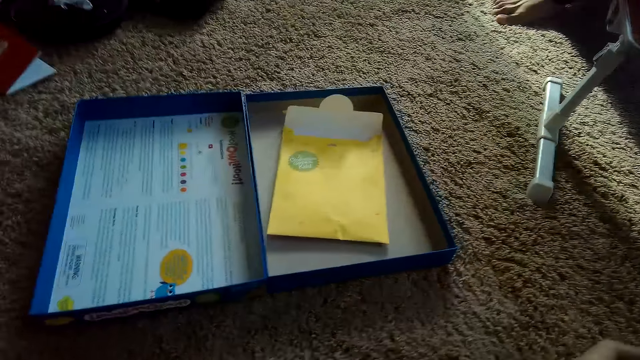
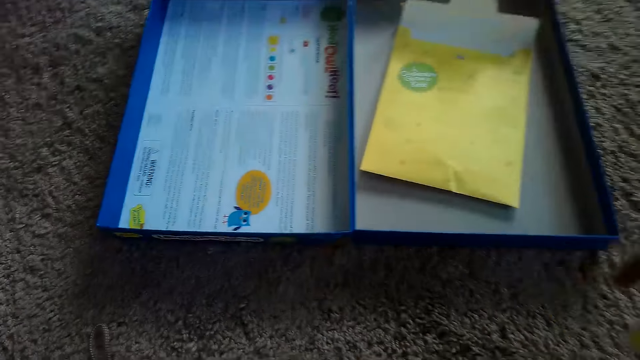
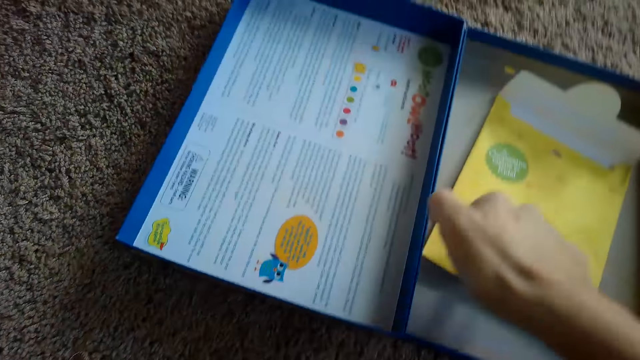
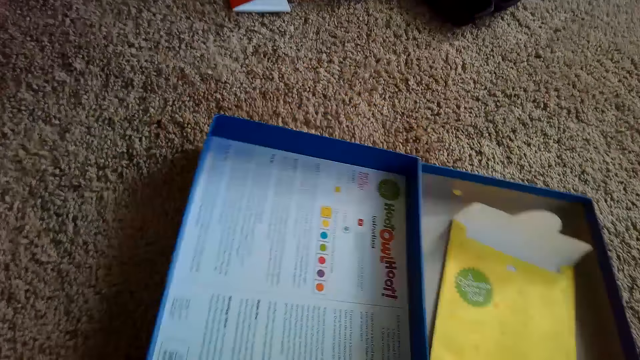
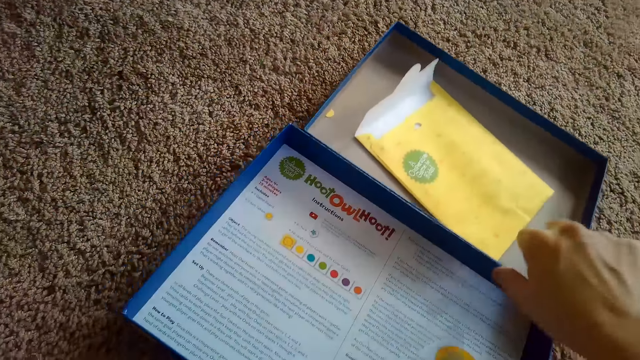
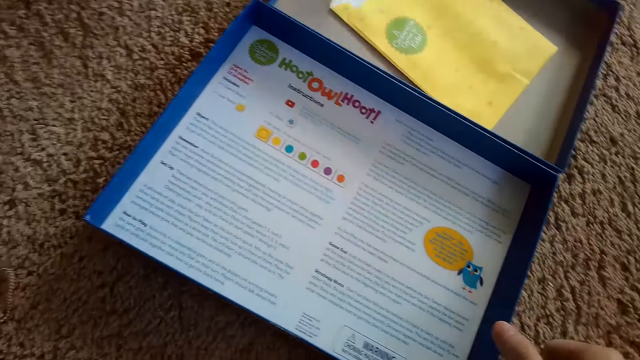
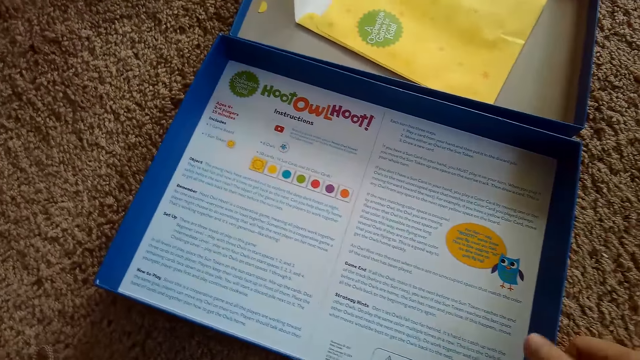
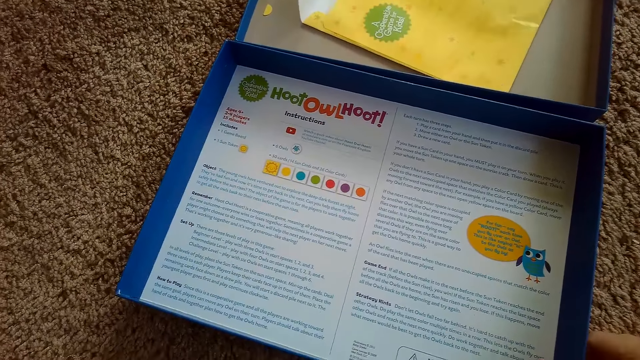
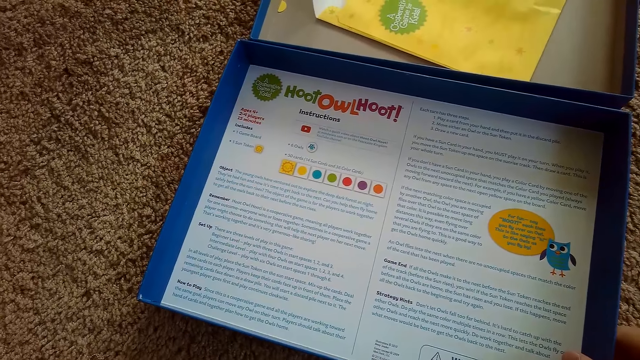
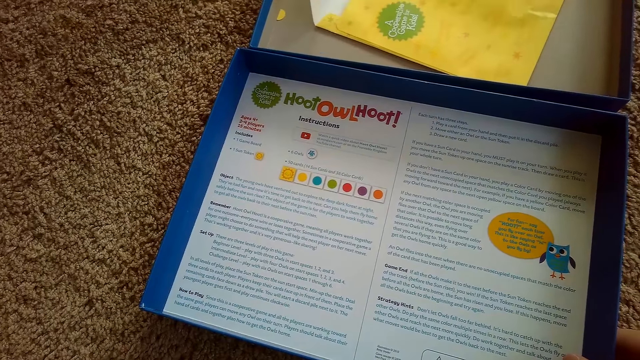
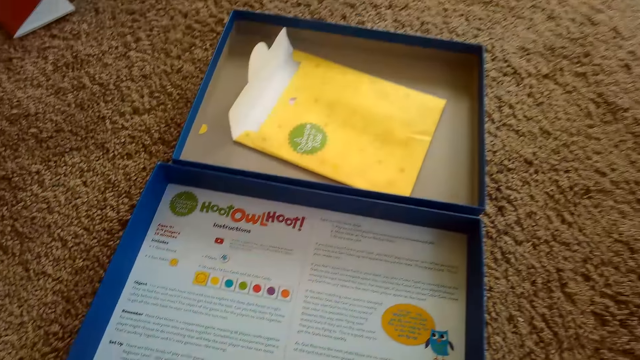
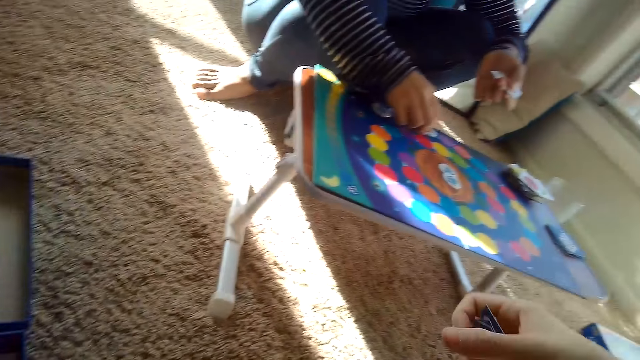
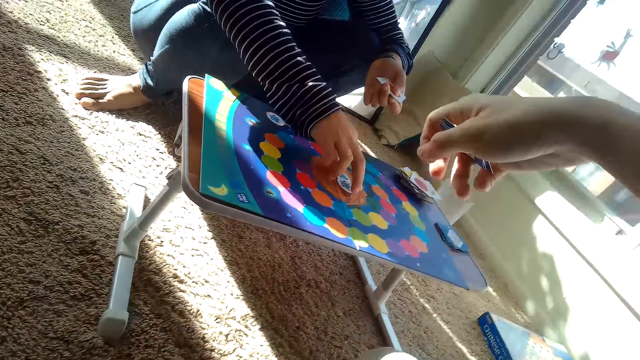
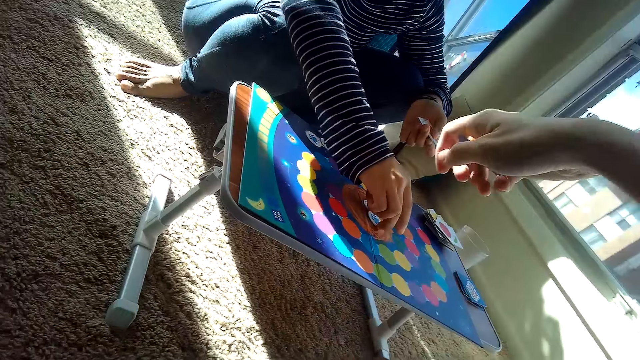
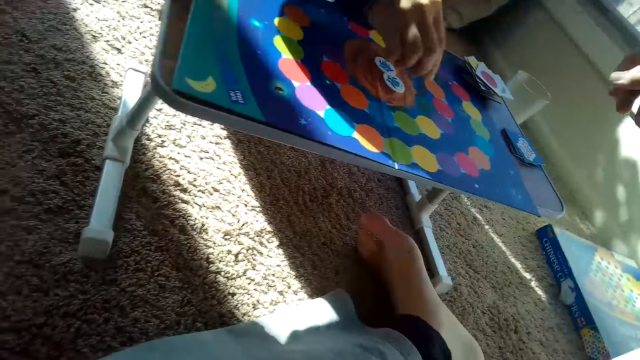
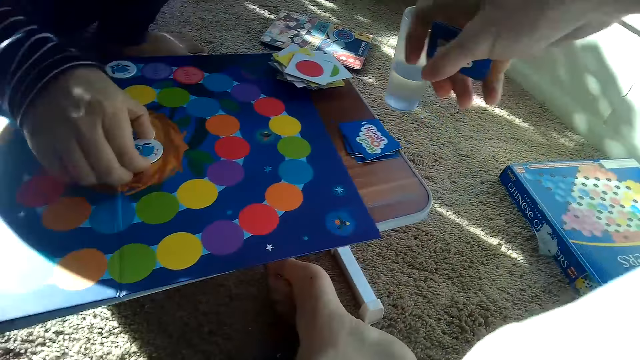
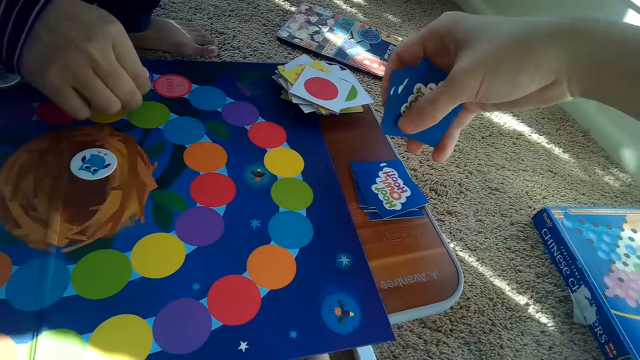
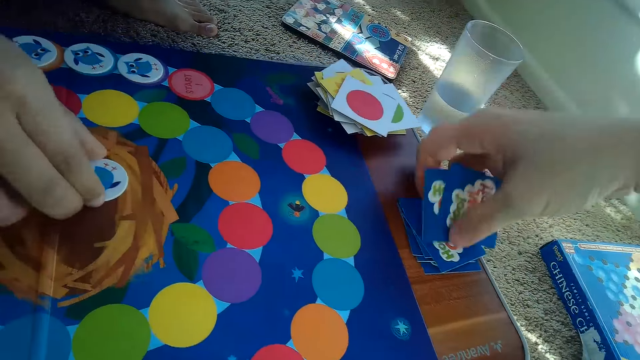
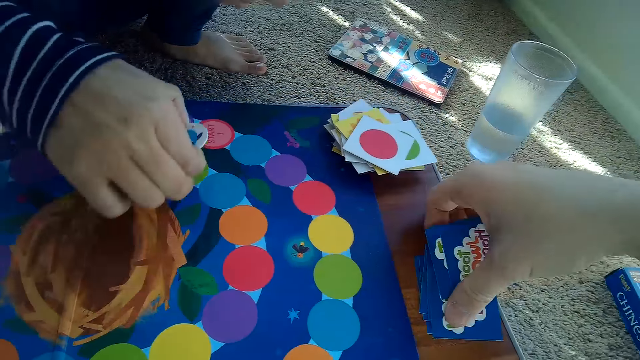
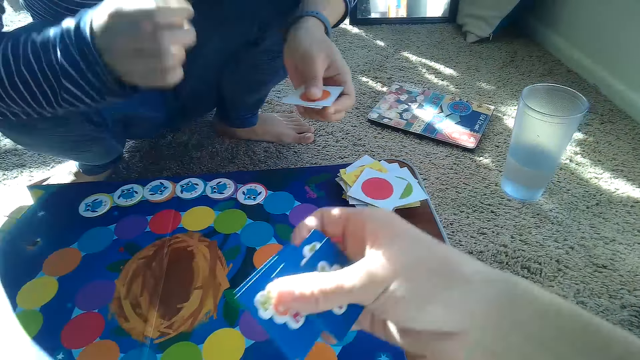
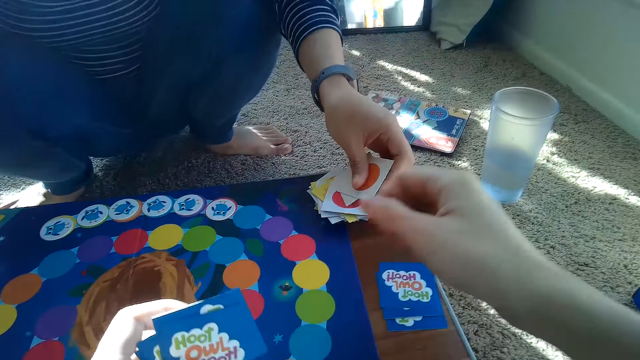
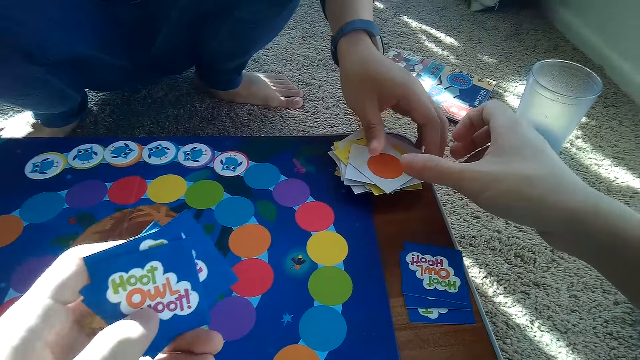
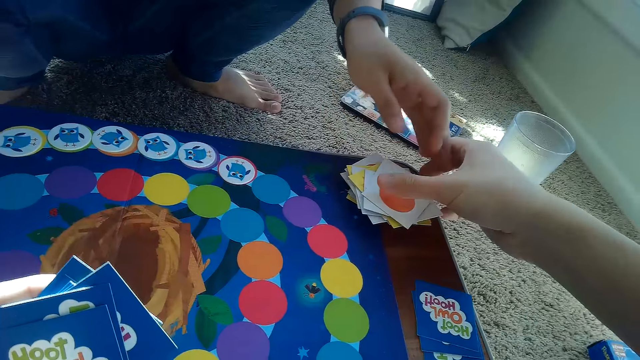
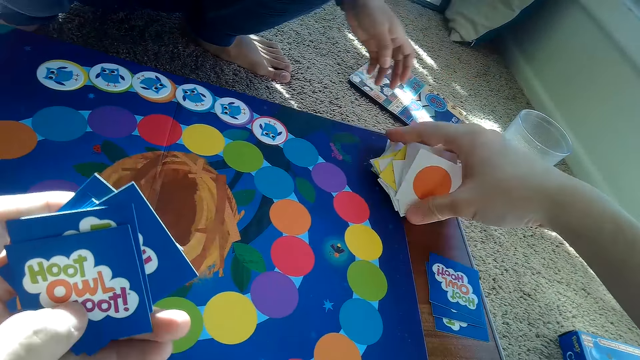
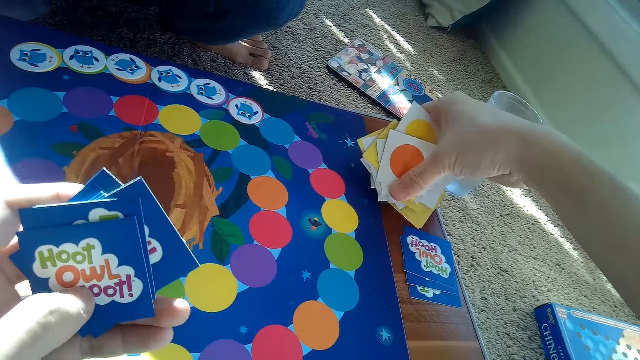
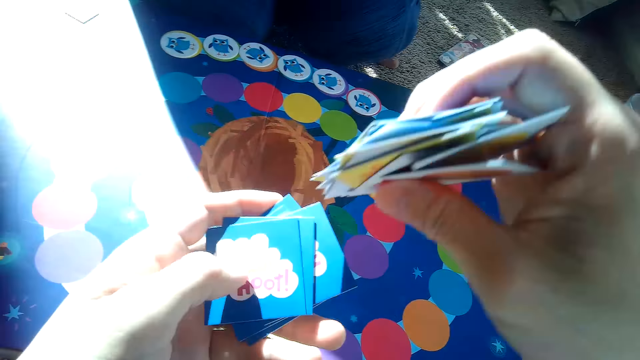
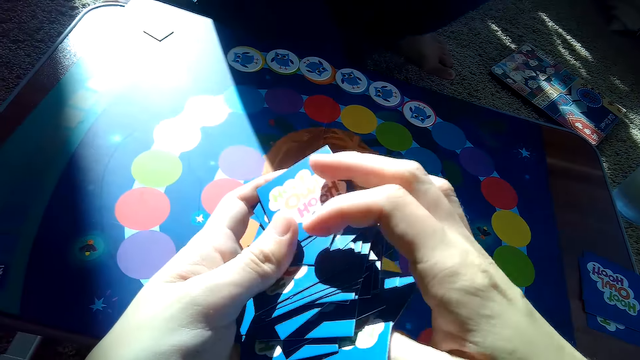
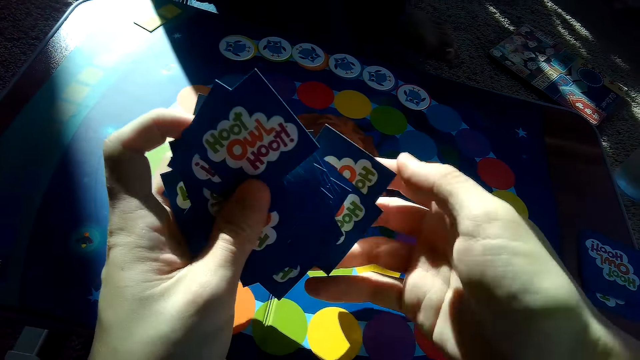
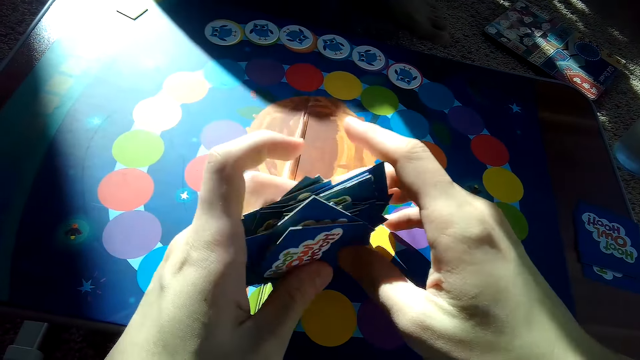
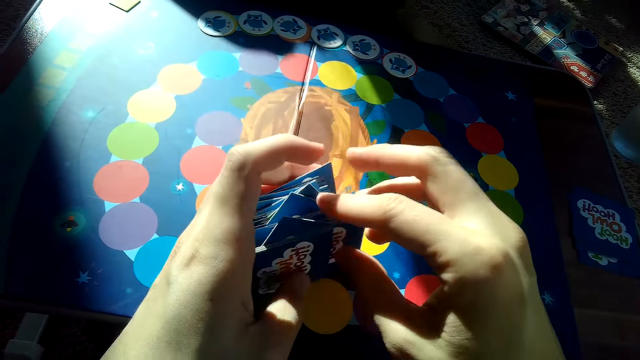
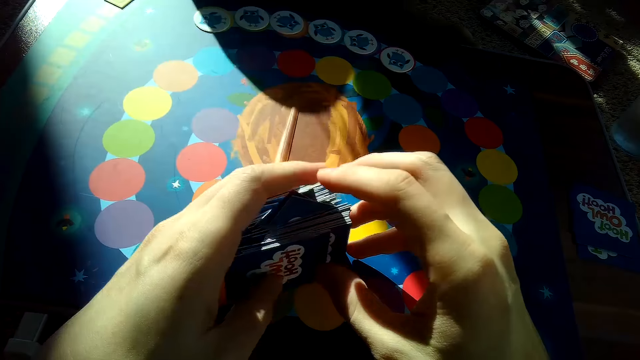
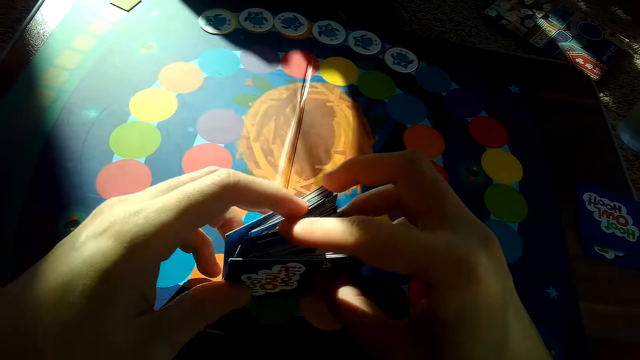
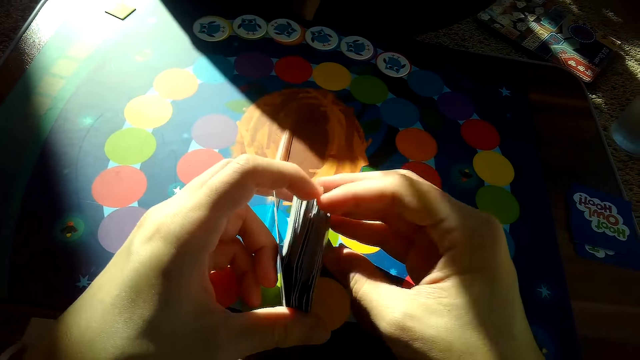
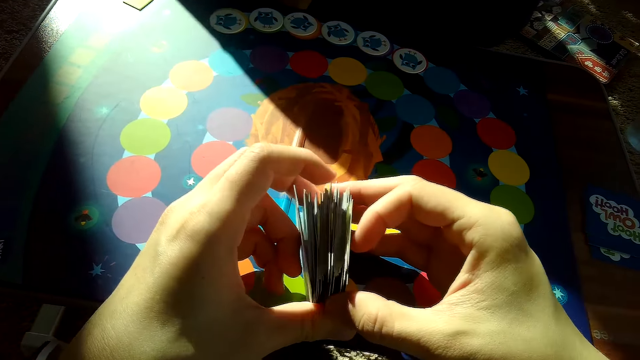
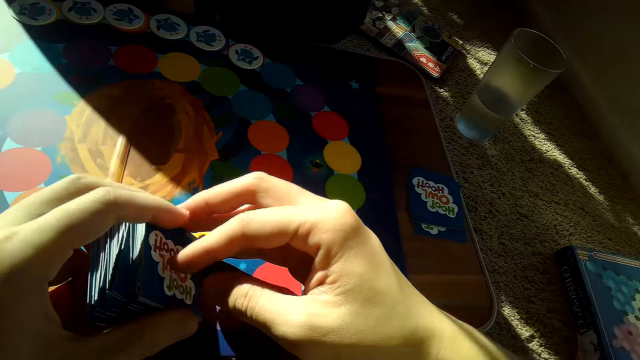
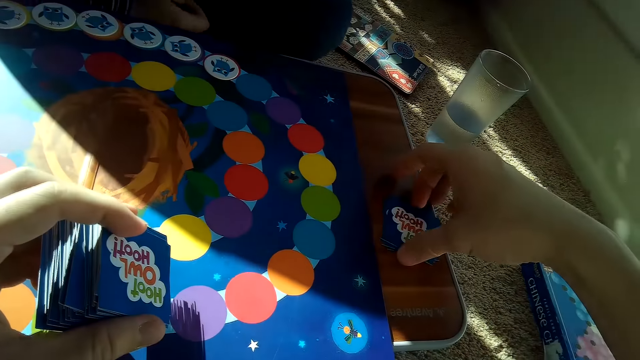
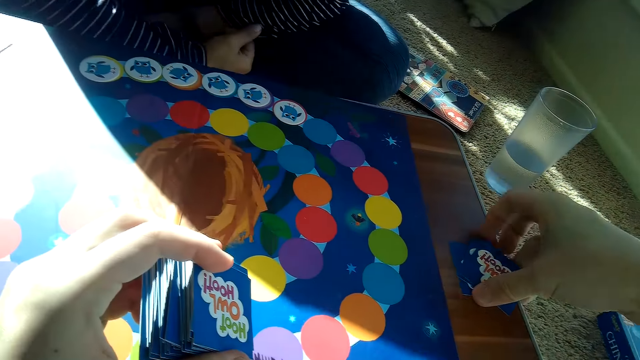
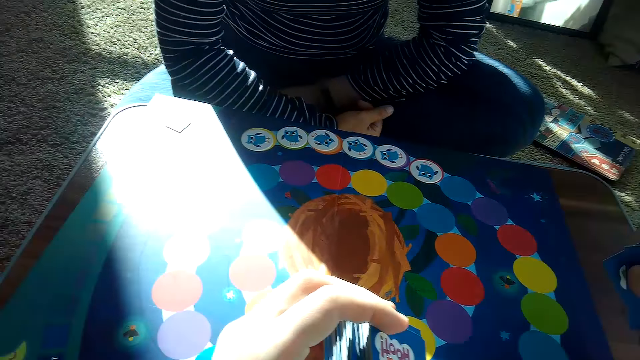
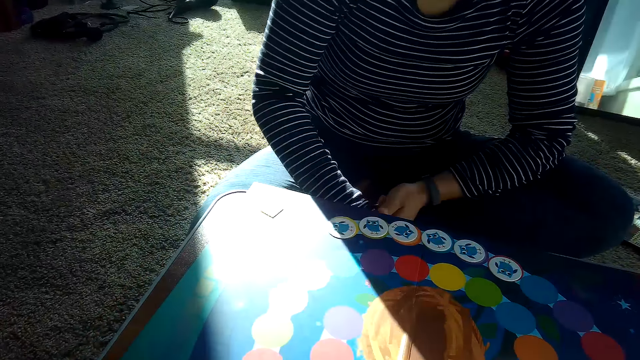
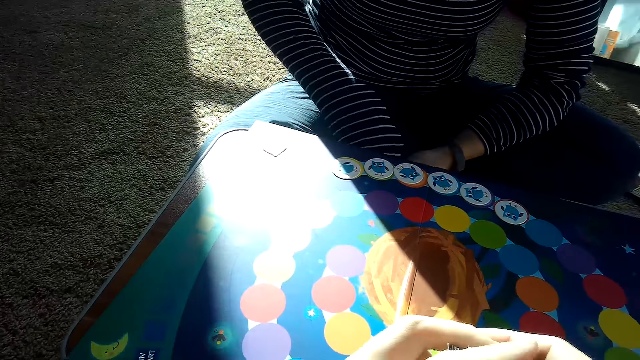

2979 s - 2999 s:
The camera wearer moves the game box. He picks up the box of the game box with his right hand. A woman picks a card. The camera wearer drops some cards in his right hand on his stack of cards on the table. The woman drops the chip or card on the game board with her right hand. The woman picks the chip on the game board on the table with her right hand. The woman drops the chip on the game board with her right hand. The camera wearer picks up some cards from his stack of cards on the table with his right hand. The woman drops a card in her left hand on the table. The camera wearer picks up his partner's stack of cards with his right hand. He shuffles the cards with both hands. He arranges the cards. He picks up his stack of cards from the table with his right hand.
